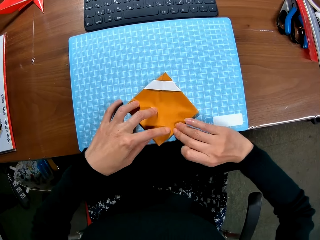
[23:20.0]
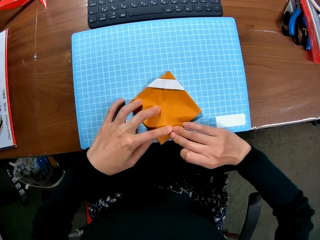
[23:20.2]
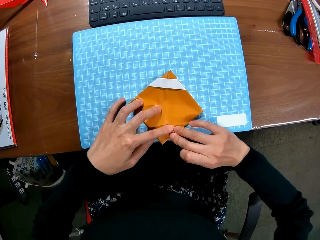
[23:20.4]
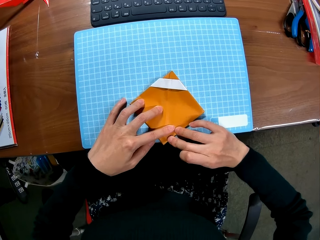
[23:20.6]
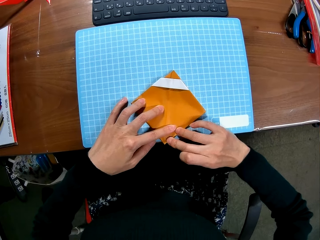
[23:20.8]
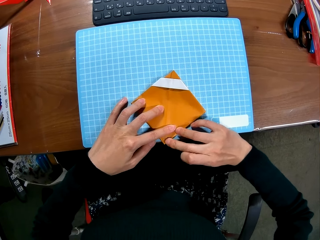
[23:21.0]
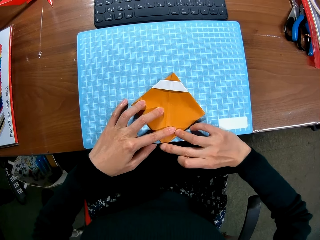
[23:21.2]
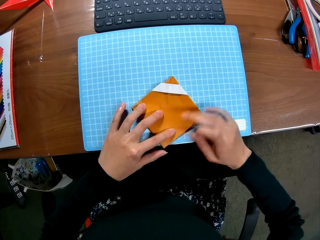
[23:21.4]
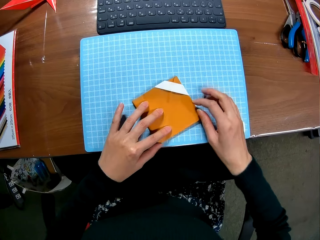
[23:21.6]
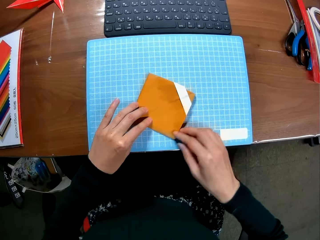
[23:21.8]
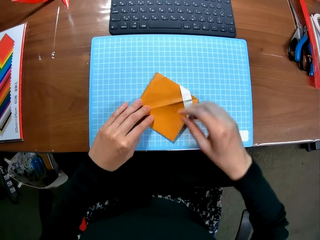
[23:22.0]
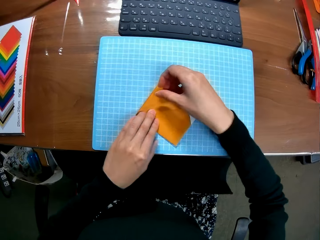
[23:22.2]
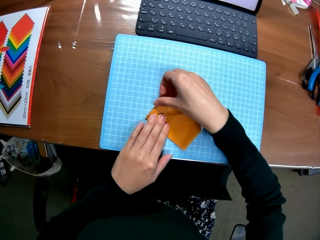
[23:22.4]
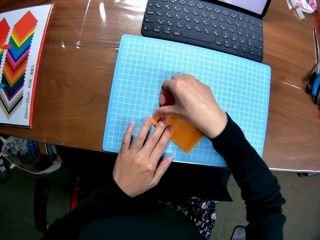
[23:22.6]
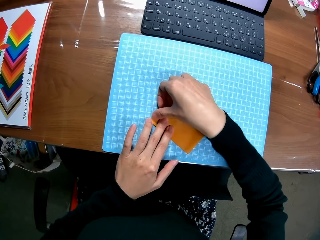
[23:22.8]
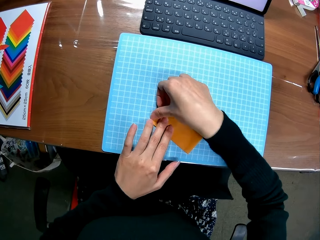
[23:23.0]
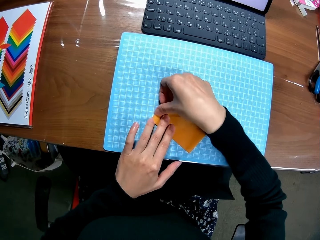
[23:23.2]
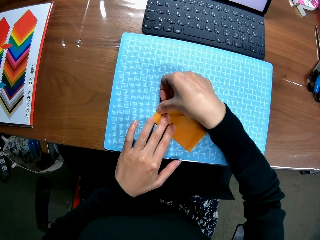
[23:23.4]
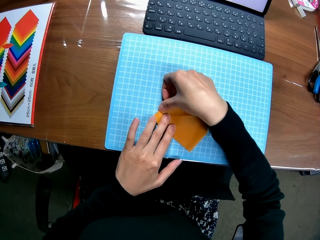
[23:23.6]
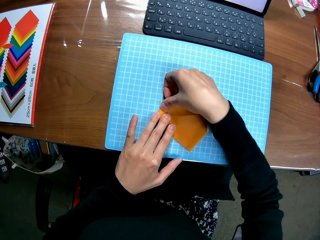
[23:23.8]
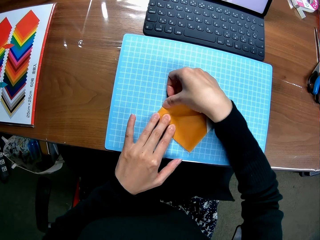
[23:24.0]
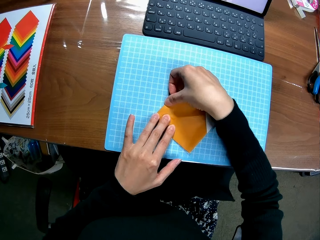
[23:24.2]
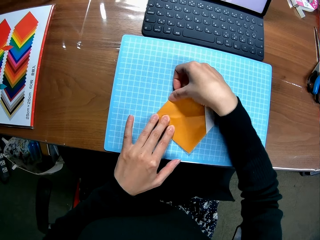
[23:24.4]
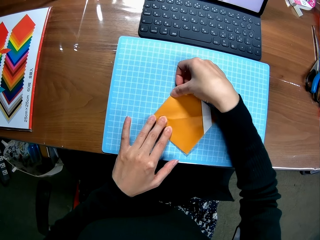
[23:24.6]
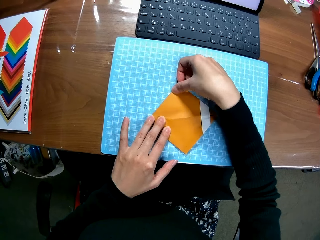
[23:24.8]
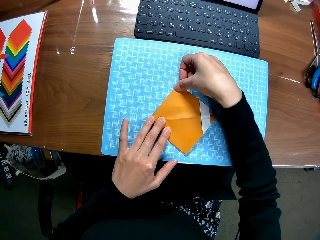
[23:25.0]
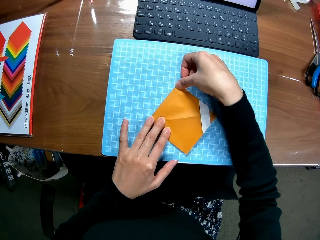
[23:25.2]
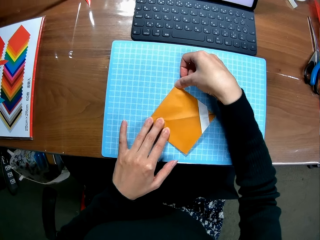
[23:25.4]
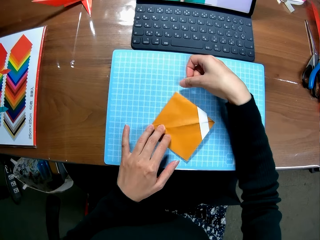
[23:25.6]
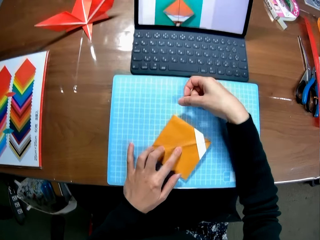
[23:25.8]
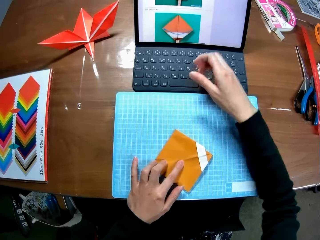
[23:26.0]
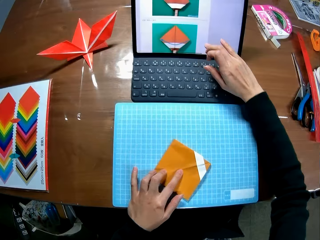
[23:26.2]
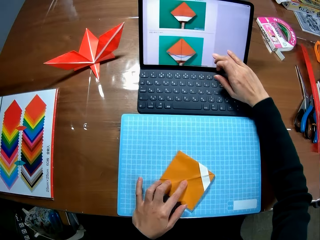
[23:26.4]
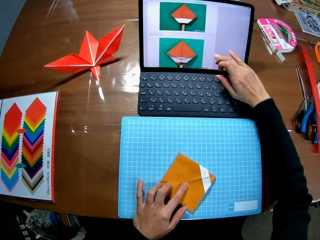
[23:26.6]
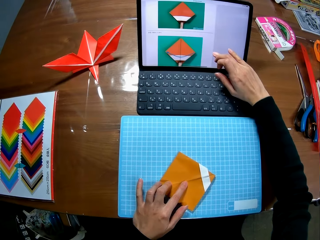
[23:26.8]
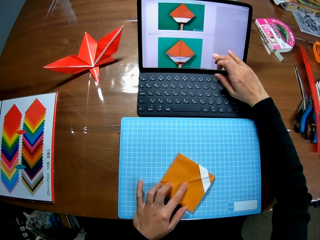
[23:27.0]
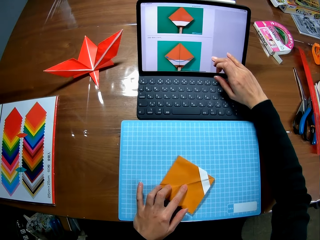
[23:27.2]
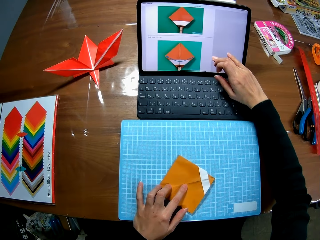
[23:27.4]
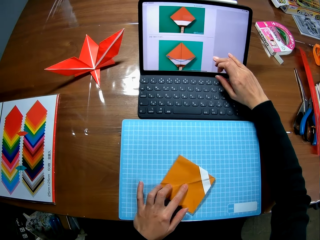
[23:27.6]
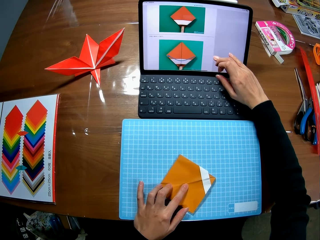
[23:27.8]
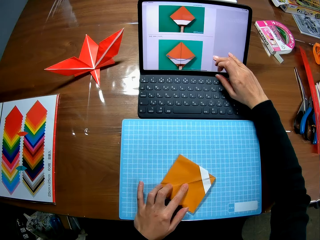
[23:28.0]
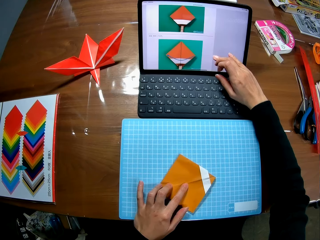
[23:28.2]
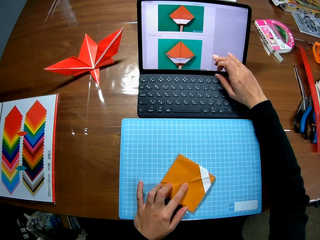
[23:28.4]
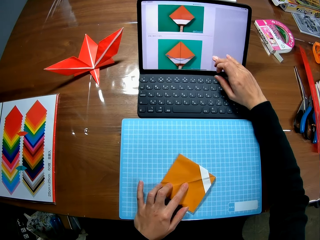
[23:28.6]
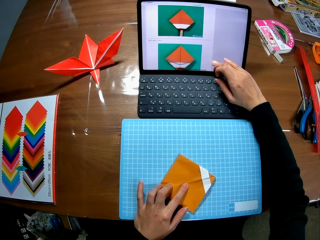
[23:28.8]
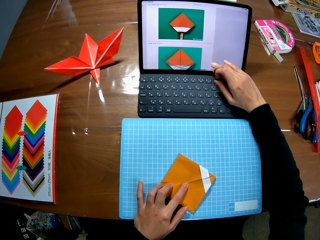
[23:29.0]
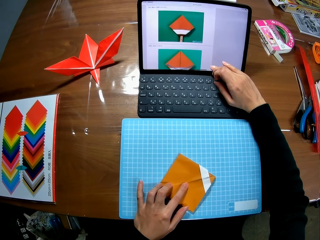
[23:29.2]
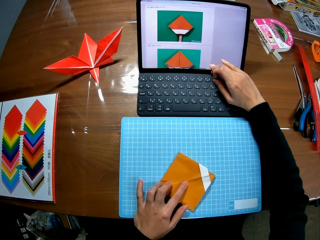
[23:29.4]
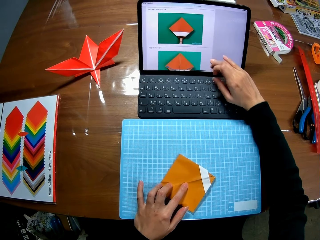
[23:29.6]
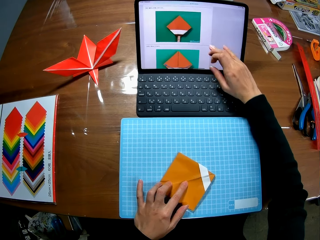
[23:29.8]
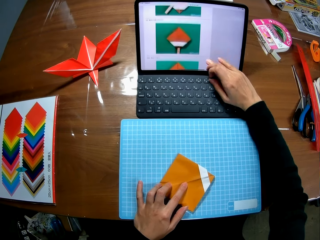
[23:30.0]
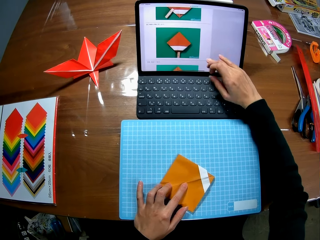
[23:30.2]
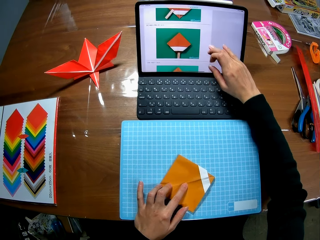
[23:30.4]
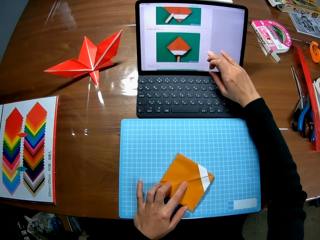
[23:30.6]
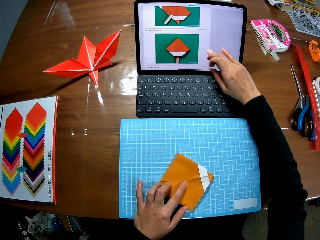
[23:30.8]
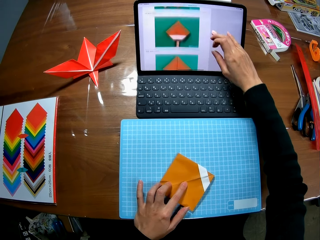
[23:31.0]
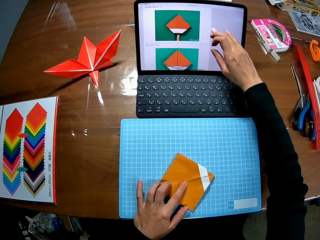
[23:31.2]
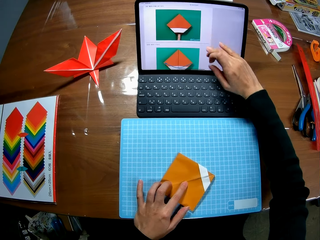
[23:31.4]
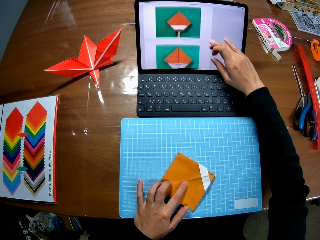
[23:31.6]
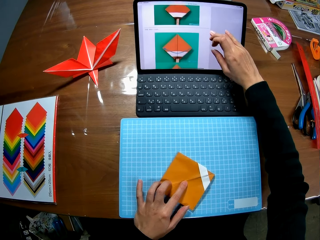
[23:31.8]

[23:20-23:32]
The camera wearer rotates the paper. They tighten the paper. They scroll the pictures in the laptop on the table.

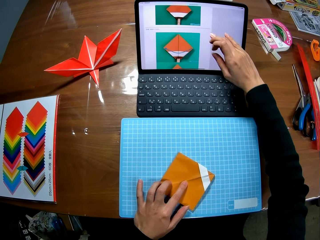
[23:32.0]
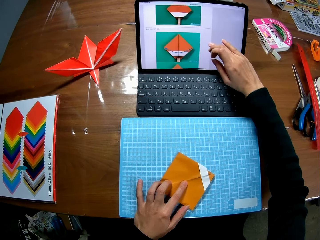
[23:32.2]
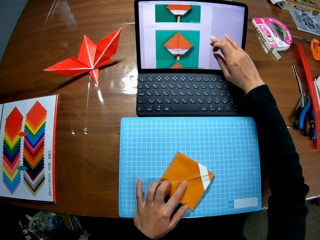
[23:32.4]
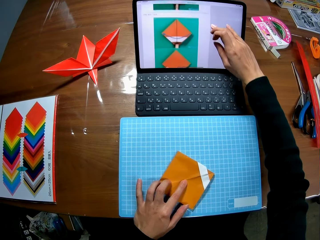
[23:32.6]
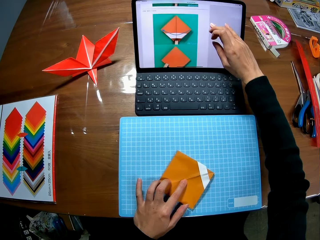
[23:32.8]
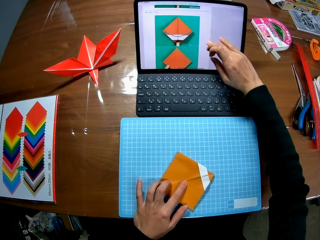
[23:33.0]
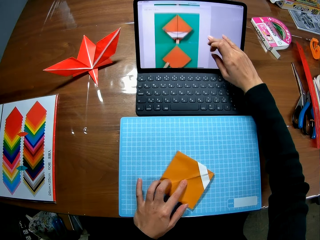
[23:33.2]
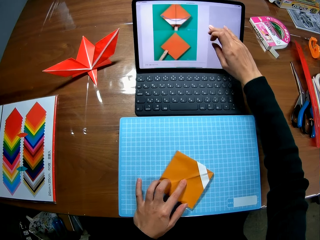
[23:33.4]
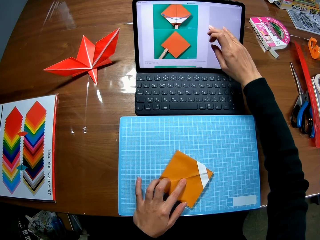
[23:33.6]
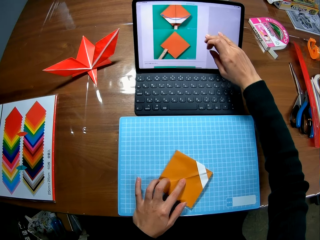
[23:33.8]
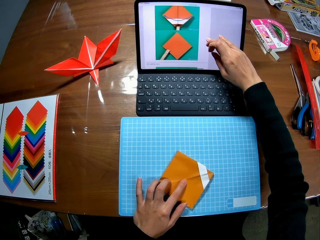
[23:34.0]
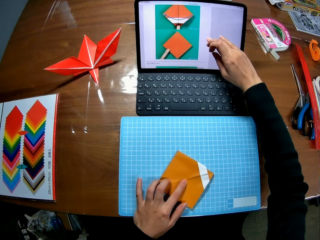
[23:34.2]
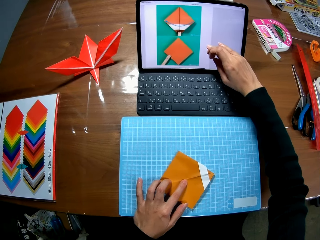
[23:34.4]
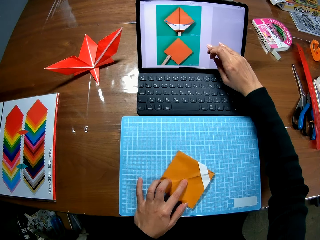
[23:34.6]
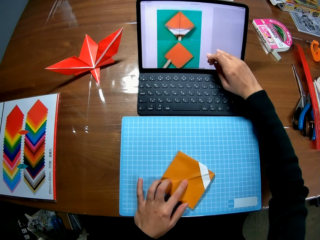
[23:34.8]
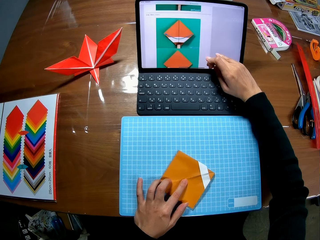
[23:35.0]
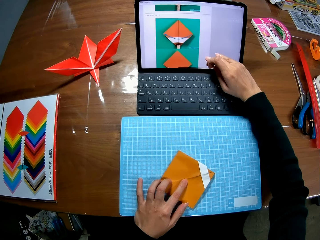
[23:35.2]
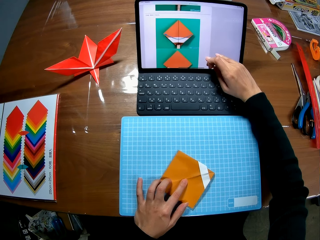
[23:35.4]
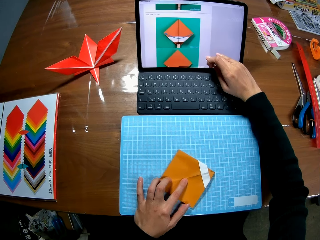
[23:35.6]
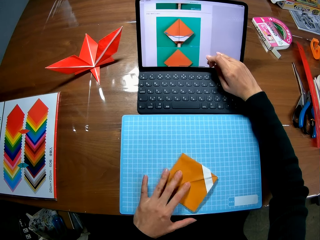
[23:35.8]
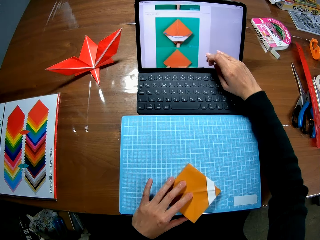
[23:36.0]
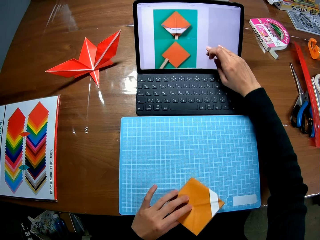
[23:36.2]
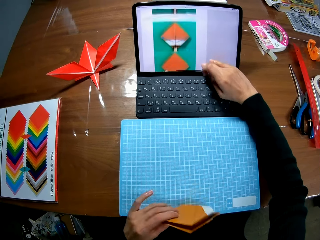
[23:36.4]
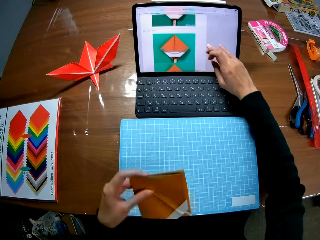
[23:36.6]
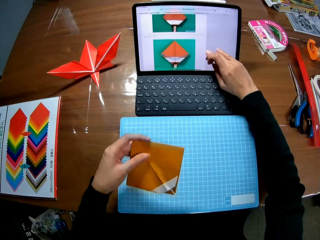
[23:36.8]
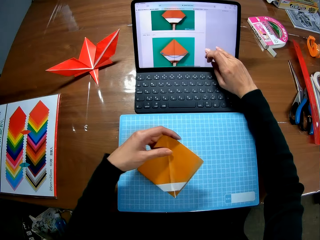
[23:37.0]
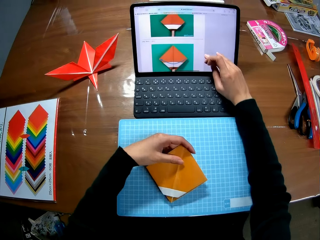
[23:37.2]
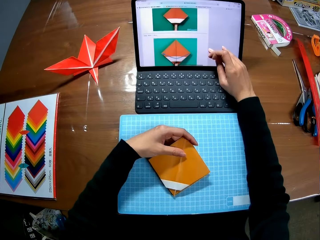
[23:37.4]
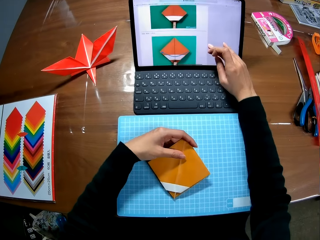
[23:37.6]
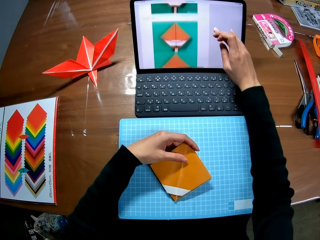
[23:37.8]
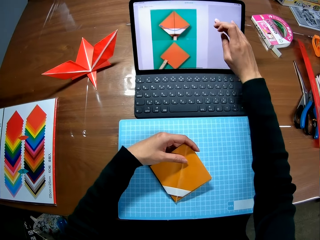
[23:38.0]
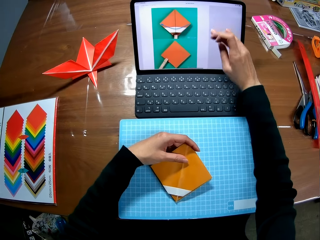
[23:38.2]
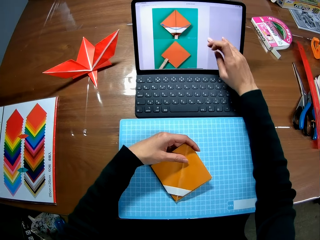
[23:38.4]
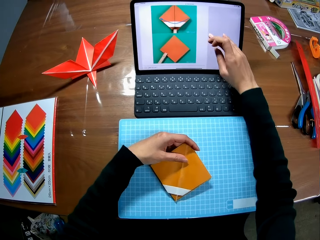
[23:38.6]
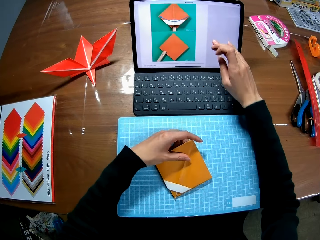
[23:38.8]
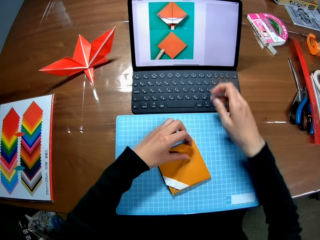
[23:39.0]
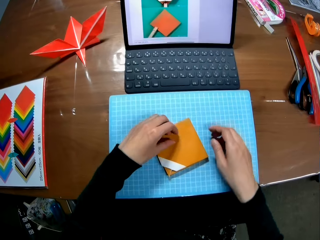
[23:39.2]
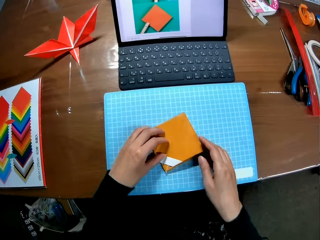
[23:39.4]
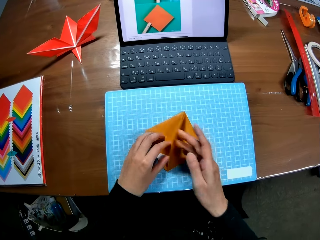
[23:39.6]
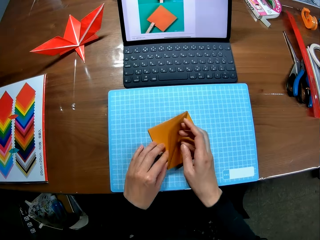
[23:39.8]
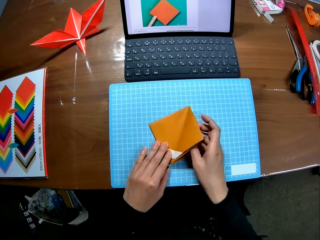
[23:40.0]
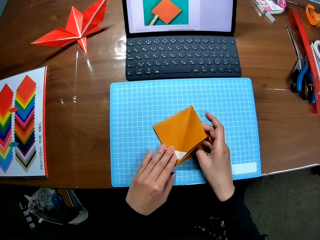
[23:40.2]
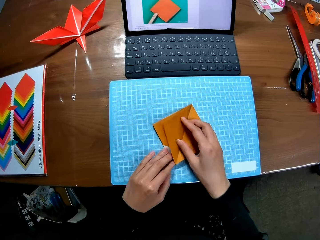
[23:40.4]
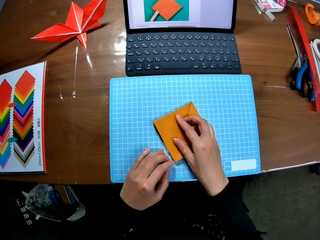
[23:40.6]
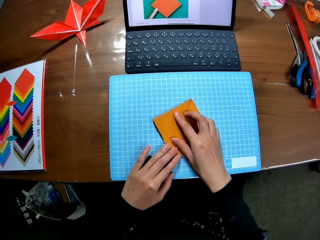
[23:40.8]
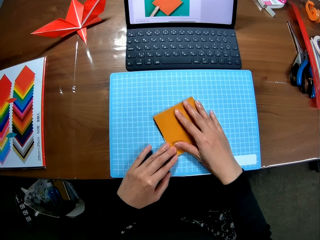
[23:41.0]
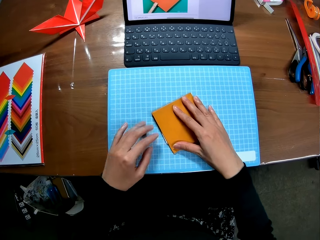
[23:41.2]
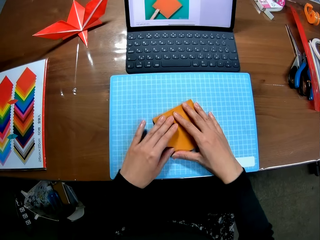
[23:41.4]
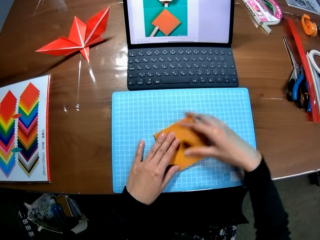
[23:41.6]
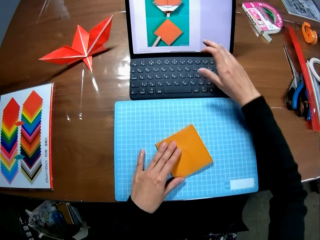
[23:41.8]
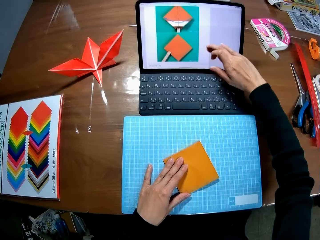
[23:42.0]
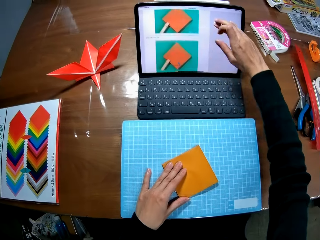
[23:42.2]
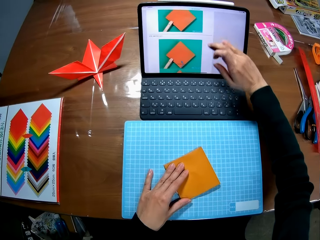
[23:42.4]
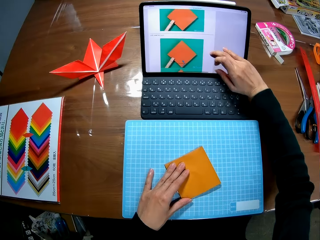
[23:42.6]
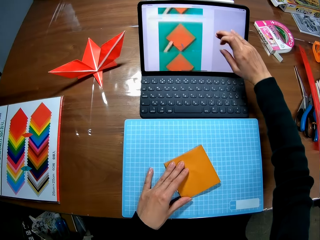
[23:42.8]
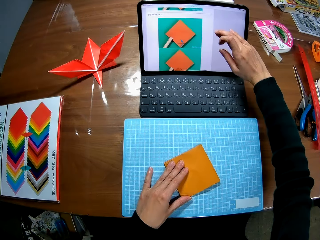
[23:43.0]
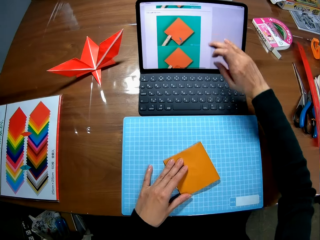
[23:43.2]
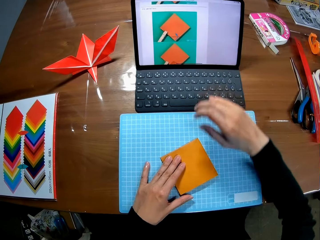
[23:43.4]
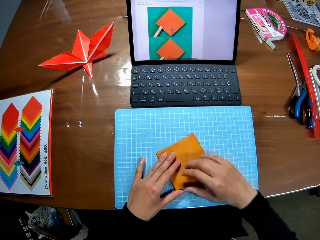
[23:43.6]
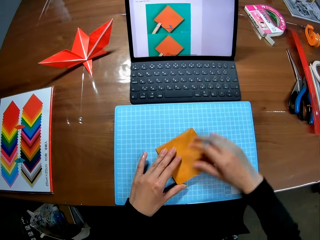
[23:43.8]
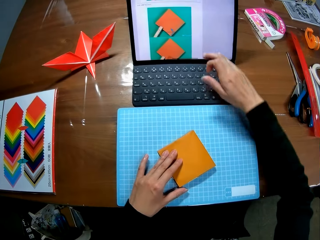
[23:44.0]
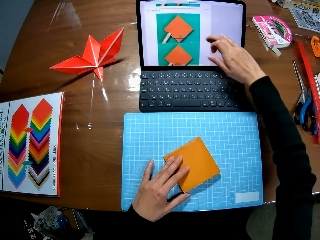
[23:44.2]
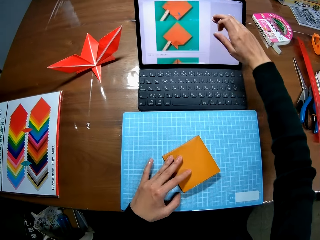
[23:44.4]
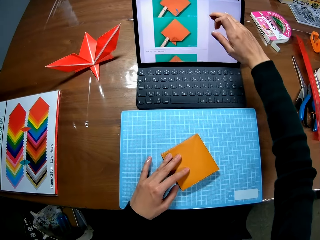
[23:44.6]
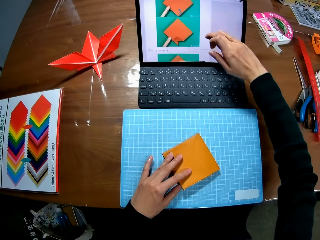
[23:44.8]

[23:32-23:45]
The camera wearer turns the paper craft. They scroll the picture in the laptop on the table. They fold the paper. They adjust the paper craft on the sheet. They scroll the pictures in the laptop on the table.
